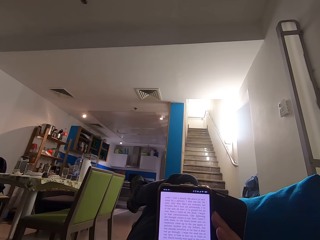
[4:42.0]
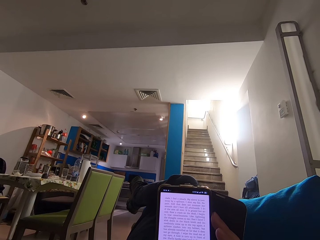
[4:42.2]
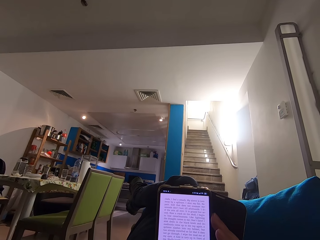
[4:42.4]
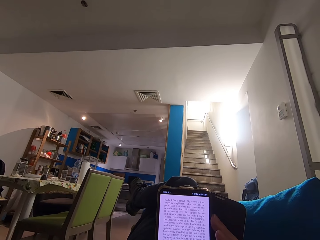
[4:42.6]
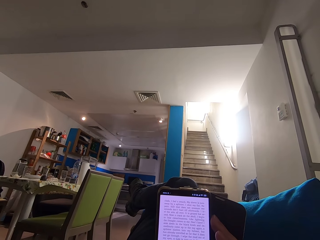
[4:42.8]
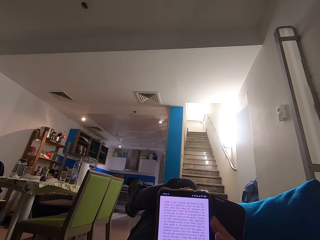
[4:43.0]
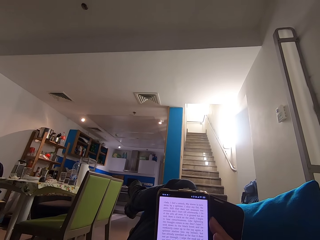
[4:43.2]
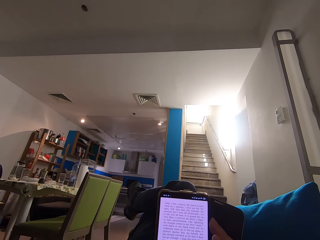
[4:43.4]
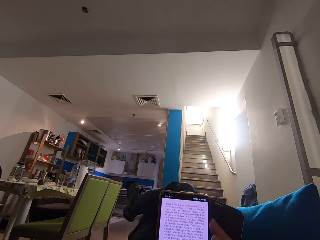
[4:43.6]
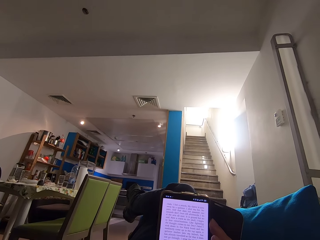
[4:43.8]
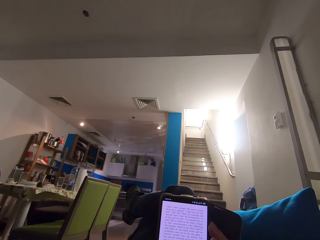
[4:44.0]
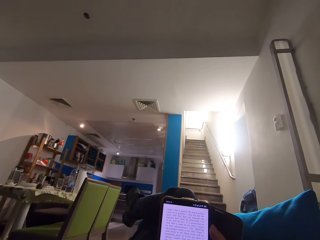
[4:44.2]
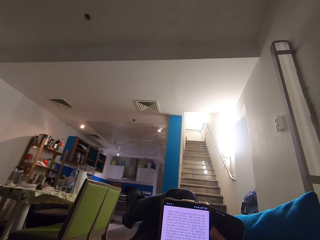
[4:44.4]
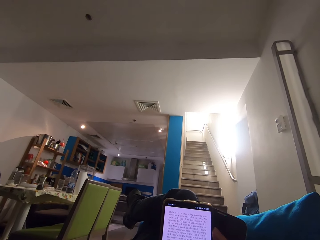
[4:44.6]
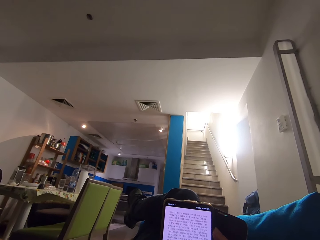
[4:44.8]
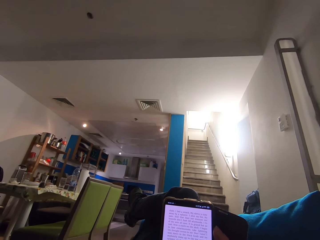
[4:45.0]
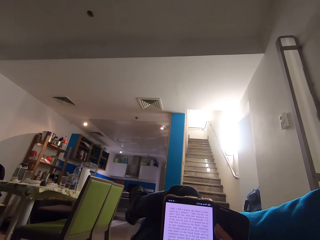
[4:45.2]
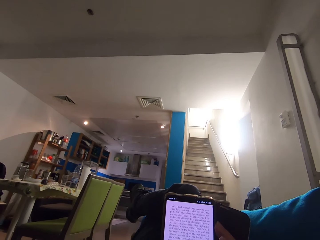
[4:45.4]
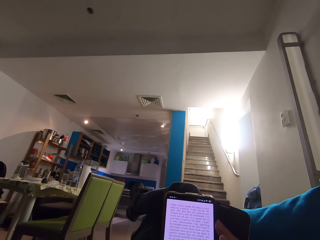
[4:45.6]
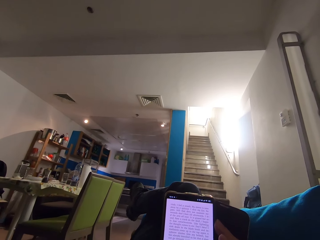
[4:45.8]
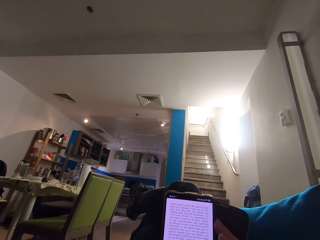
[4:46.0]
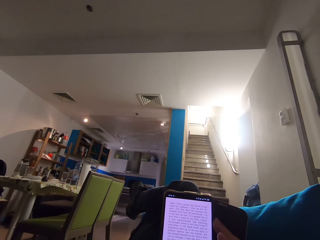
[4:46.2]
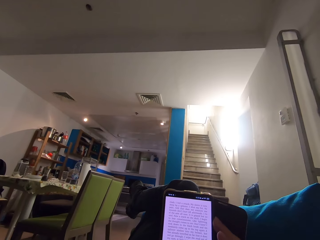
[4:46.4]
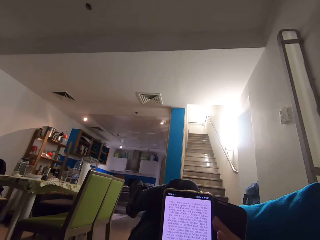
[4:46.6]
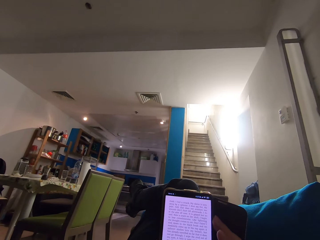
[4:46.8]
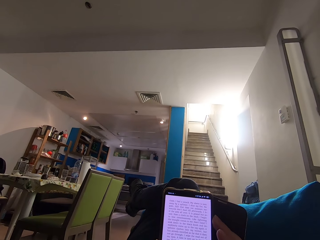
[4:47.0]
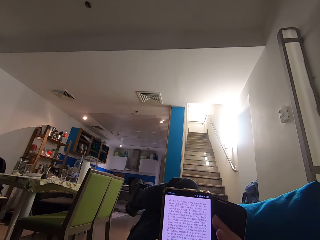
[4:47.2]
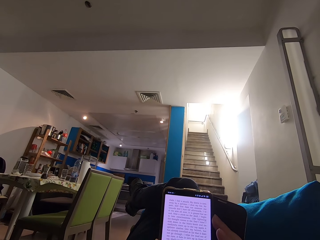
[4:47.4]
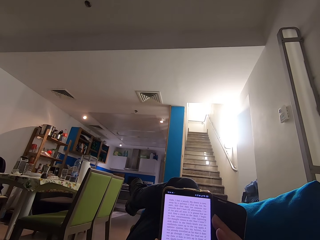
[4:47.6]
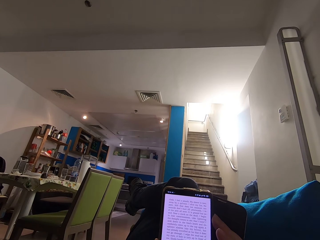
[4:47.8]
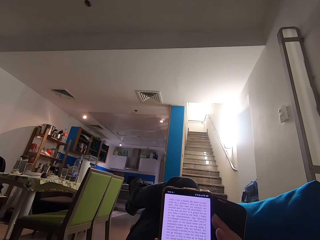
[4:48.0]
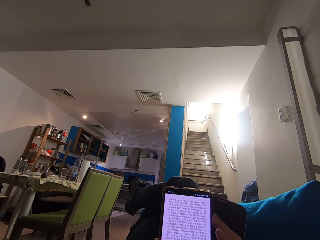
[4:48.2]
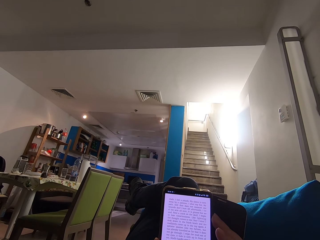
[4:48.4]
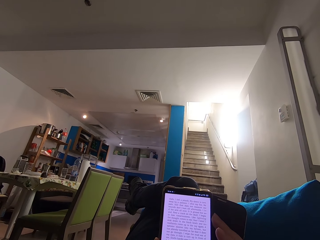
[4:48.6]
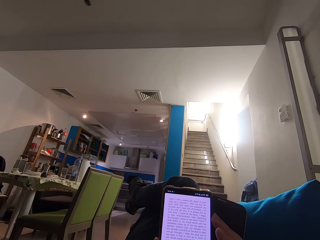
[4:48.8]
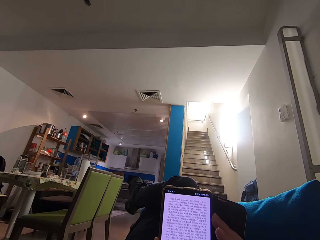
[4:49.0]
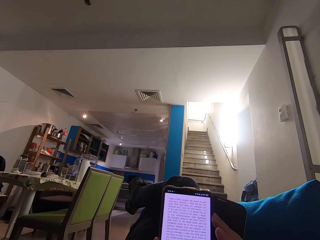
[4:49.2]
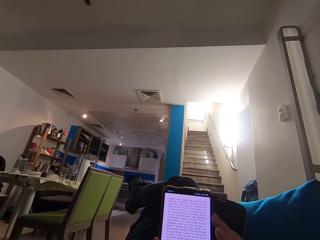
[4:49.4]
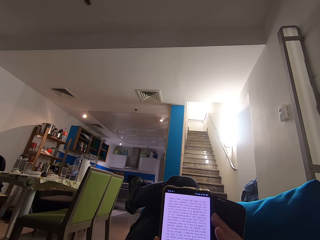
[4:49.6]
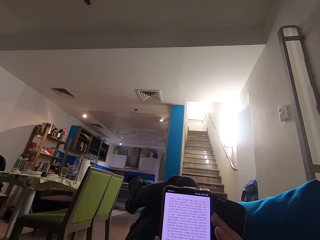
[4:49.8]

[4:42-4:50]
The camera wearer takes a deep breath.

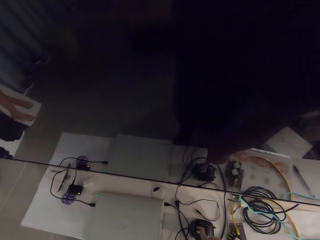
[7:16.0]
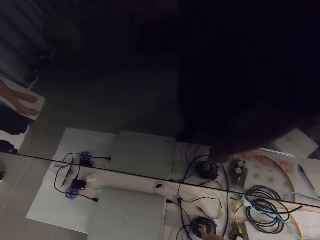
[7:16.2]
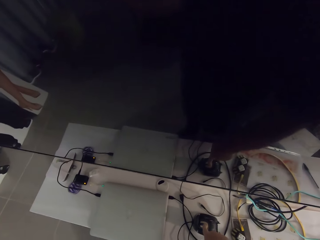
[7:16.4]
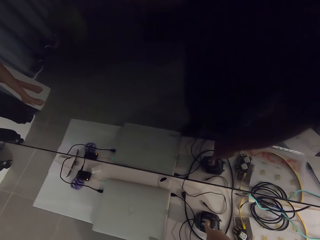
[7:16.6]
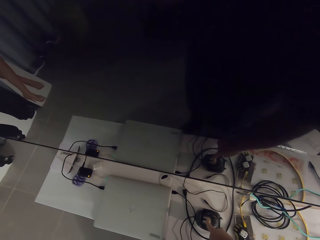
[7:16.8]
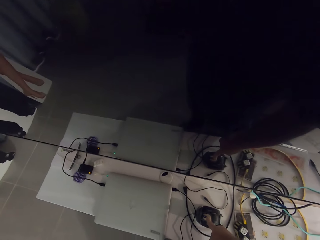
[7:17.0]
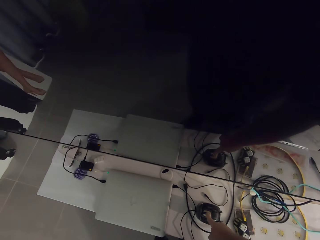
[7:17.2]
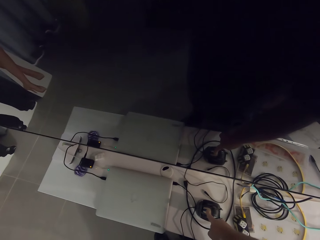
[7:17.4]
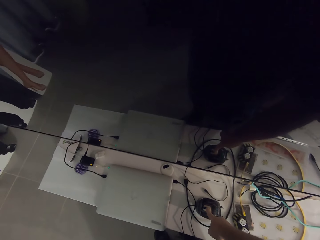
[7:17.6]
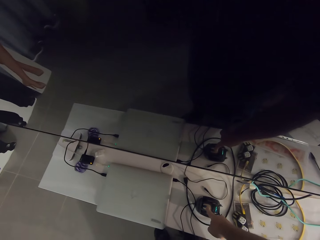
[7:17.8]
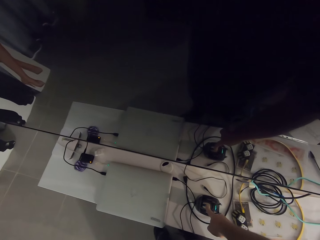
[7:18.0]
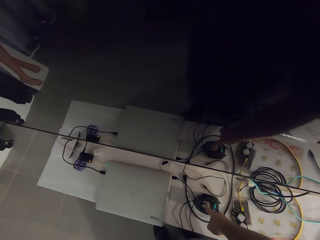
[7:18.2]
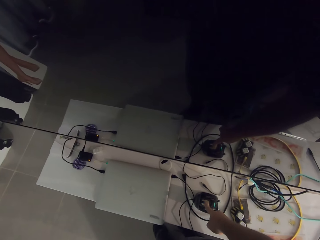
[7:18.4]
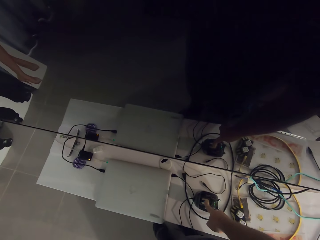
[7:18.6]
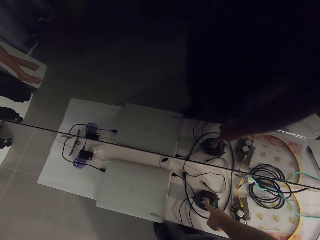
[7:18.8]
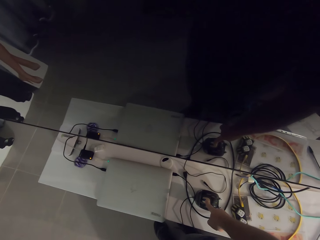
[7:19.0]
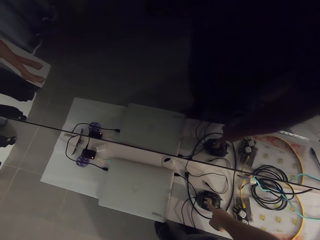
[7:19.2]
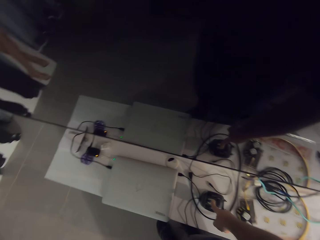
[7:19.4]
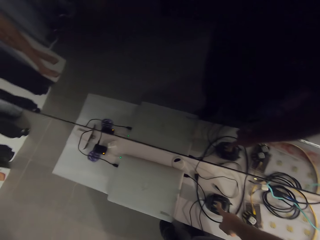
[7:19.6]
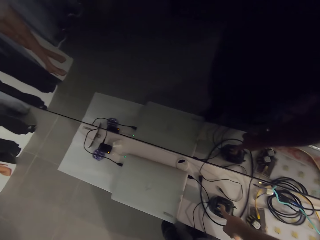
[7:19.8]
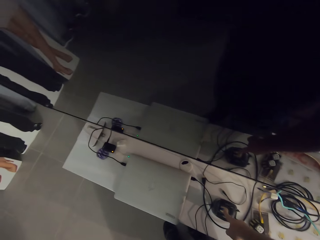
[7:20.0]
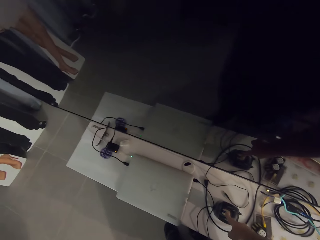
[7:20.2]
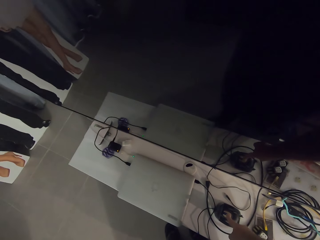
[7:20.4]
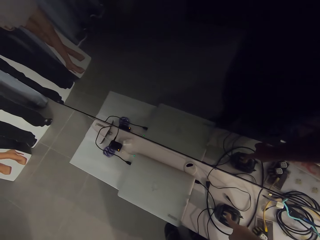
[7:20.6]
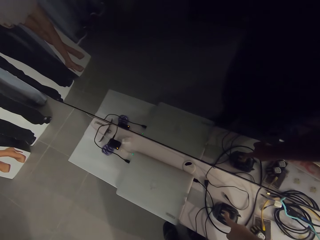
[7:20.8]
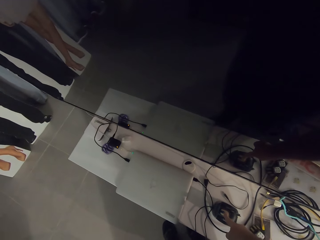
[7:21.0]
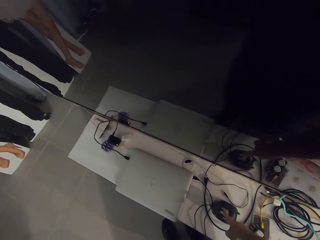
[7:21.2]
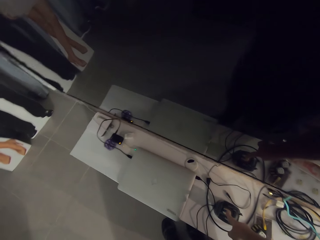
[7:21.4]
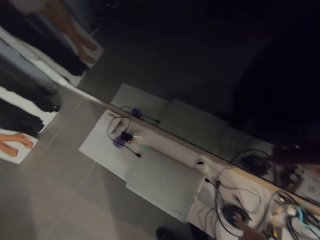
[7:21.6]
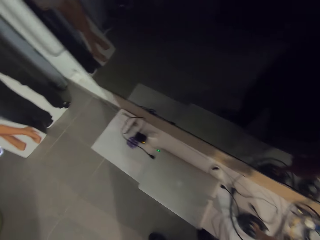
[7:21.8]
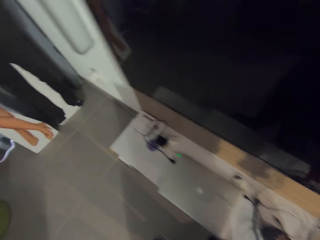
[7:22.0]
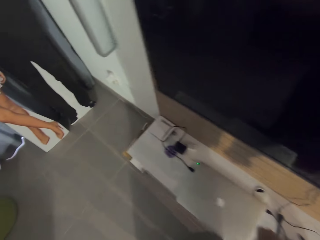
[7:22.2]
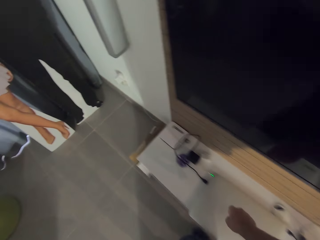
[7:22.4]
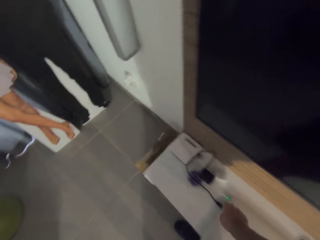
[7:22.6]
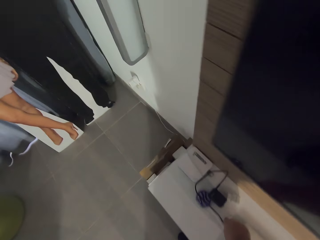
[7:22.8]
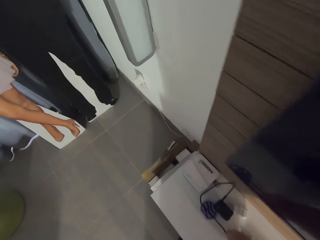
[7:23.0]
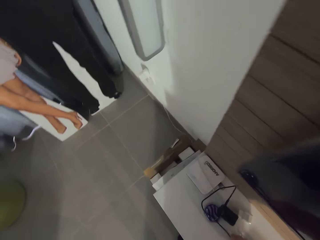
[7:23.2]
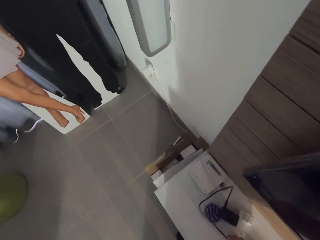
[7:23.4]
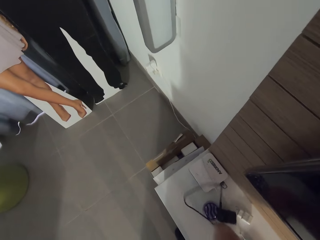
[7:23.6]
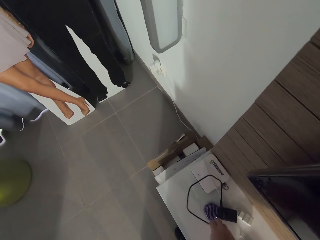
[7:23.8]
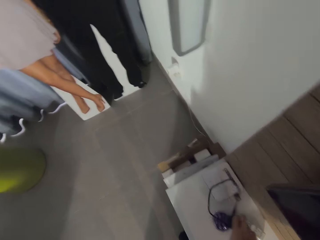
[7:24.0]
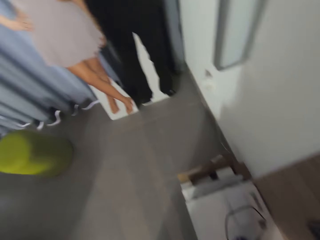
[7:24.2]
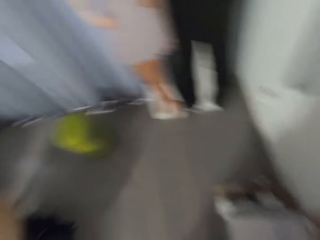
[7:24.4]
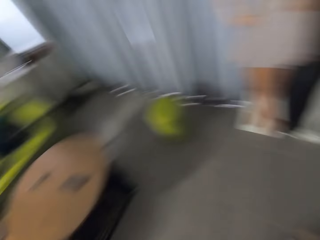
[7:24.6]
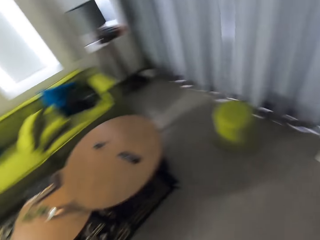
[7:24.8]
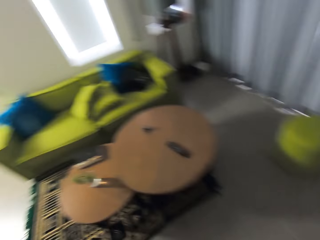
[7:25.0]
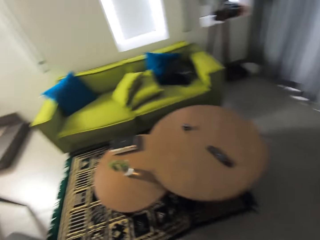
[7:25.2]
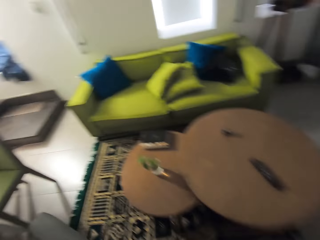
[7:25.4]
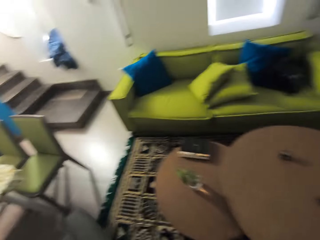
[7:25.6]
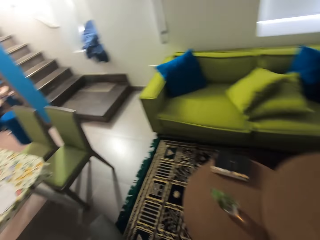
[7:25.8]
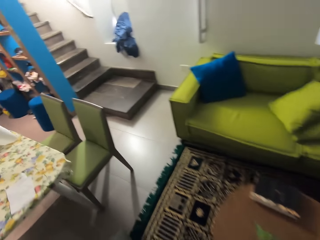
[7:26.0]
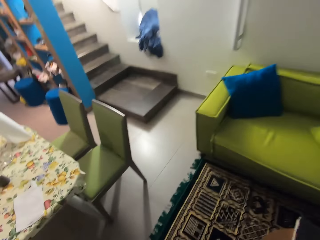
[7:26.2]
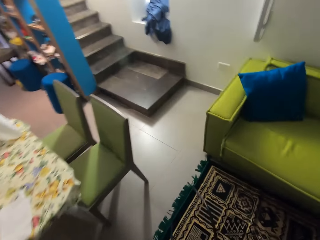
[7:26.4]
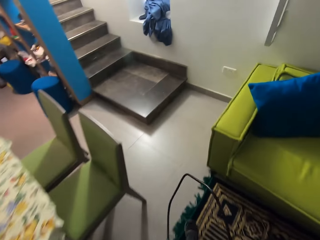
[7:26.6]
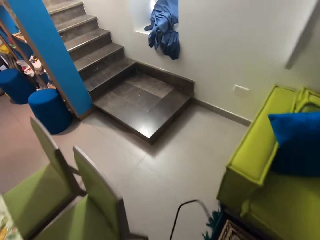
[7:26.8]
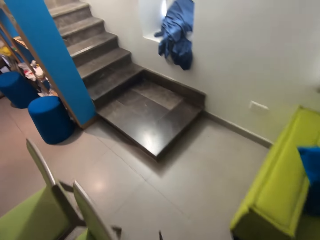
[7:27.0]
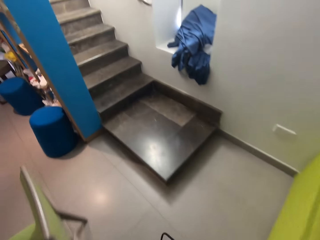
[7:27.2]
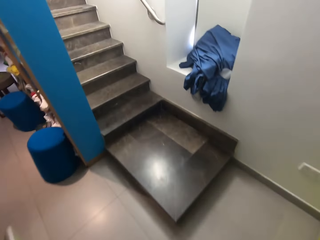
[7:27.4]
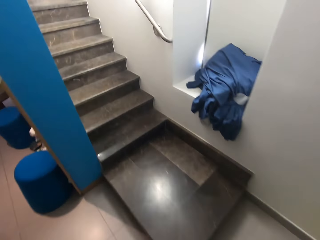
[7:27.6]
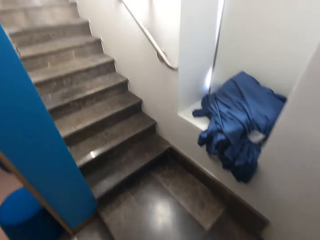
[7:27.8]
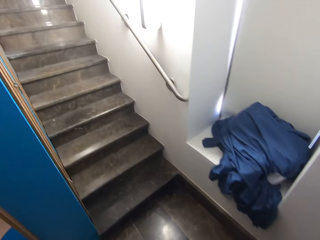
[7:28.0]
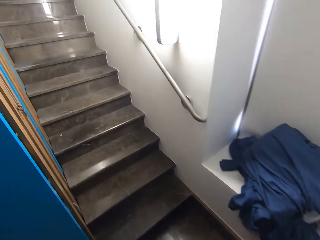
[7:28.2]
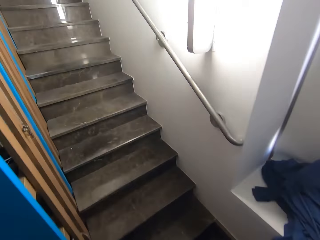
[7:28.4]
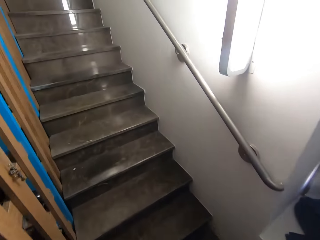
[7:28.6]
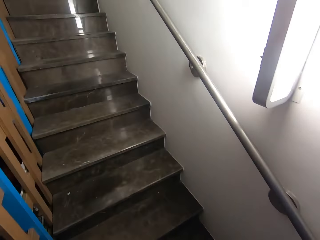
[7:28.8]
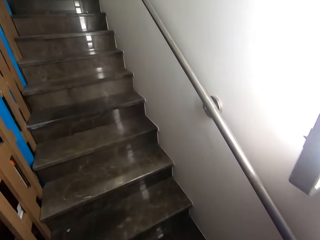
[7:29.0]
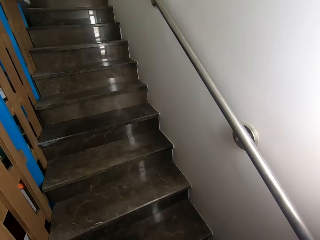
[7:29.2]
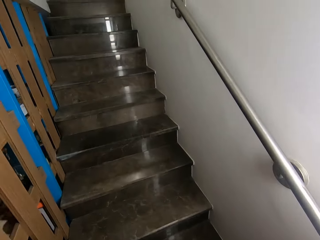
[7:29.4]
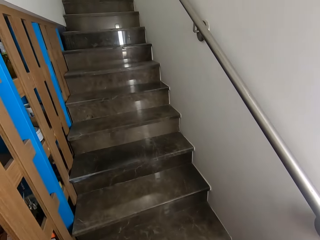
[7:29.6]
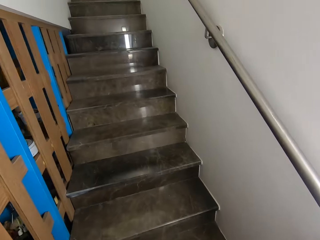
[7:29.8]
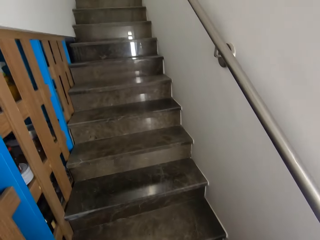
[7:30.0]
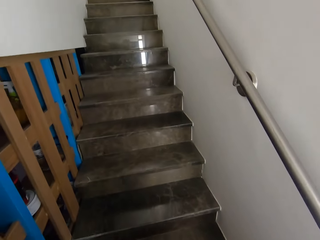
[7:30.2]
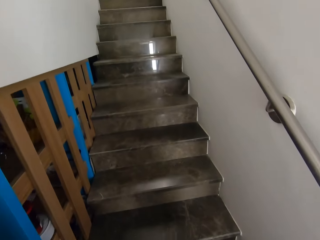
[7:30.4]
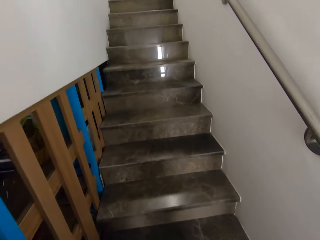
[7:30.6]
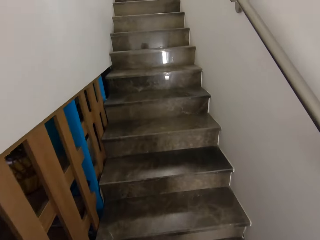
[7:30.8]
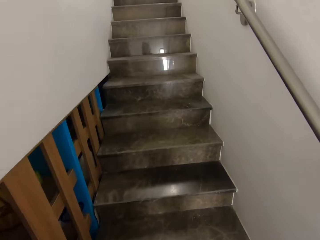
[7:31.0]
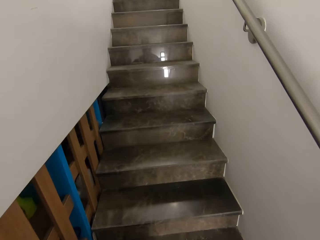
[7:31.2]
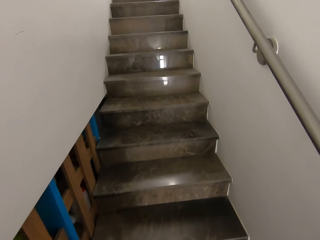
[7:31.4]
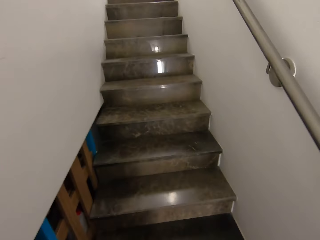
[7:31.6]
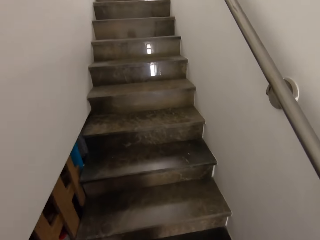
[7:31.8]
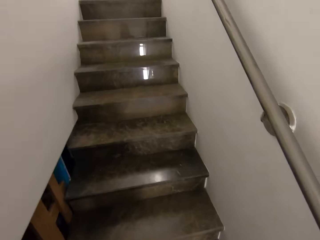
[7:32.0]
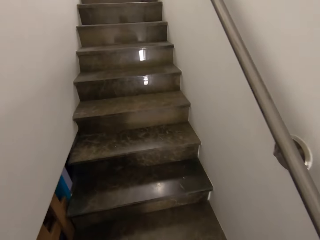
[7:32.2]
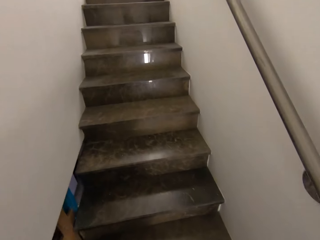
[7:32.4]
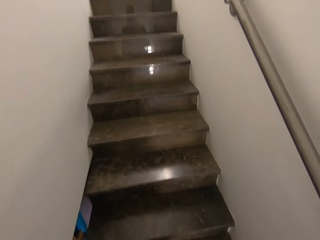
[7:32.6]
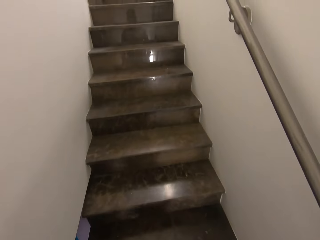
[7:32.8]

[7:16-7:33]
The camera wearer presses a button. They touch something. They hold the wires. They look around the room. They walk around the room. They walk upstairs.
